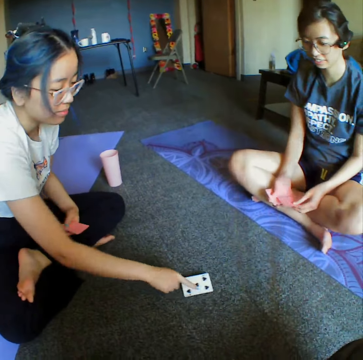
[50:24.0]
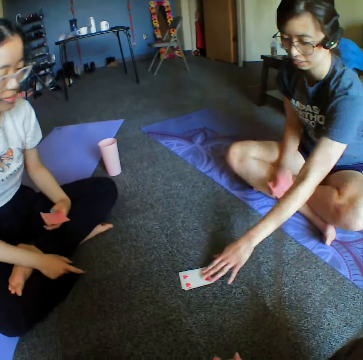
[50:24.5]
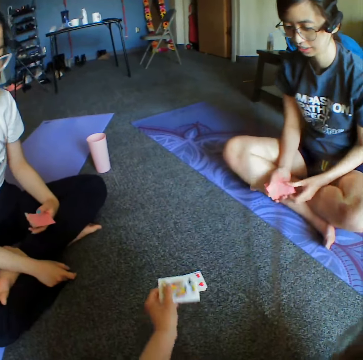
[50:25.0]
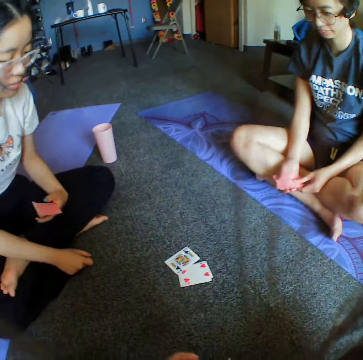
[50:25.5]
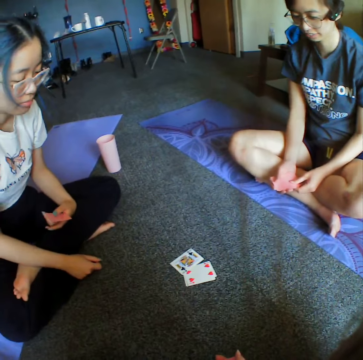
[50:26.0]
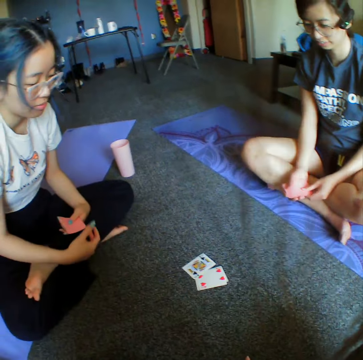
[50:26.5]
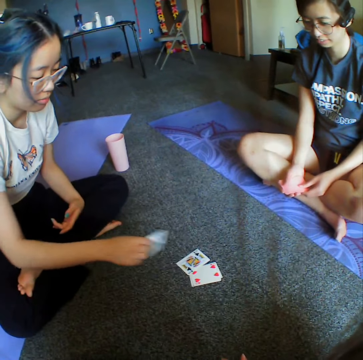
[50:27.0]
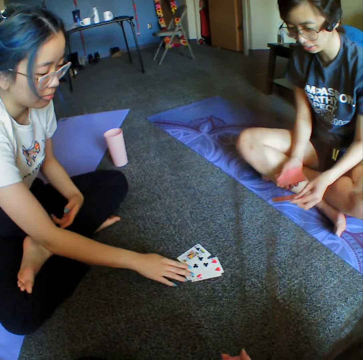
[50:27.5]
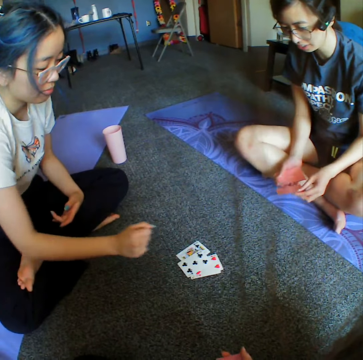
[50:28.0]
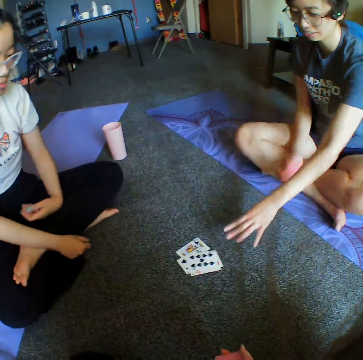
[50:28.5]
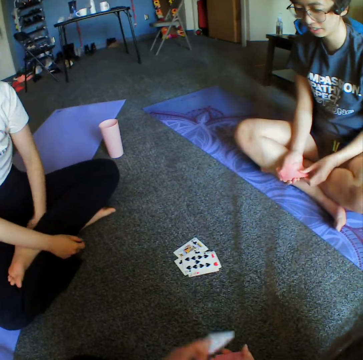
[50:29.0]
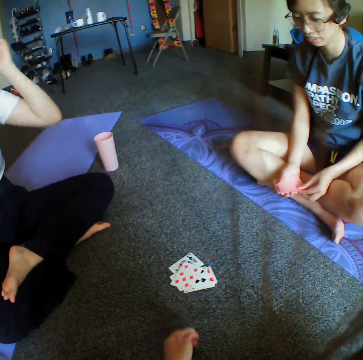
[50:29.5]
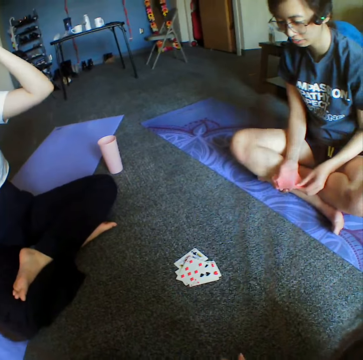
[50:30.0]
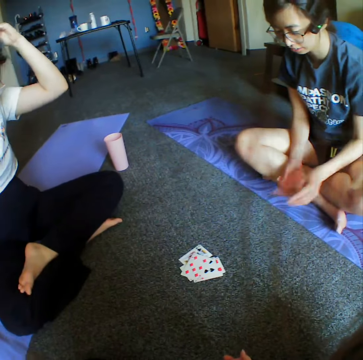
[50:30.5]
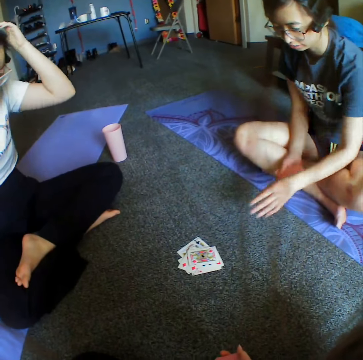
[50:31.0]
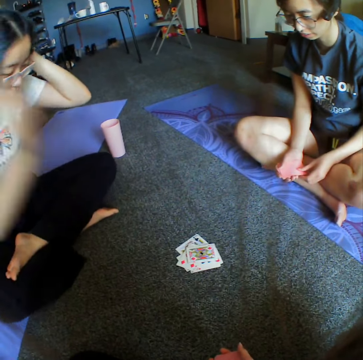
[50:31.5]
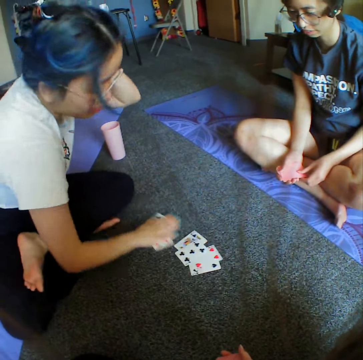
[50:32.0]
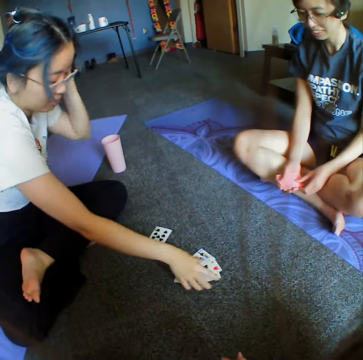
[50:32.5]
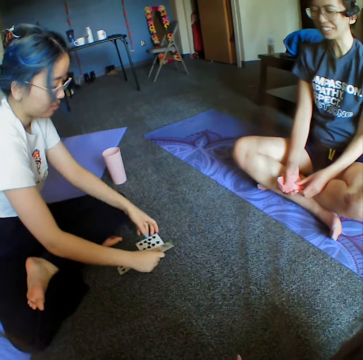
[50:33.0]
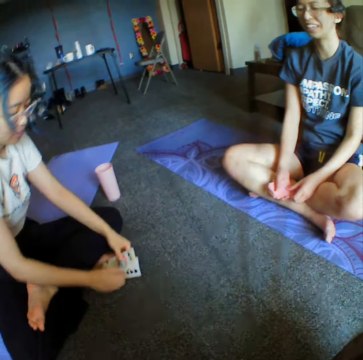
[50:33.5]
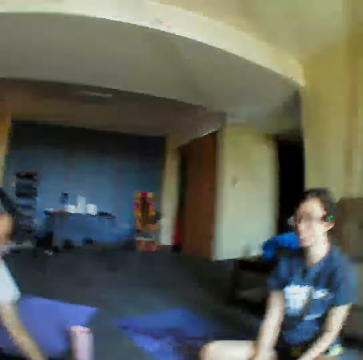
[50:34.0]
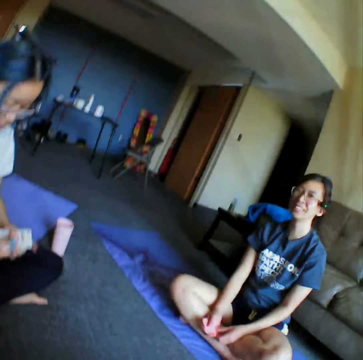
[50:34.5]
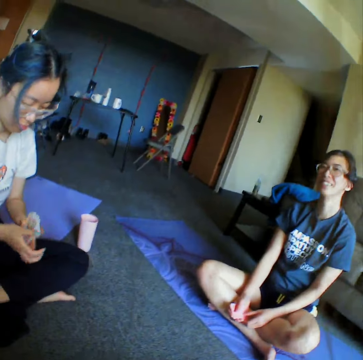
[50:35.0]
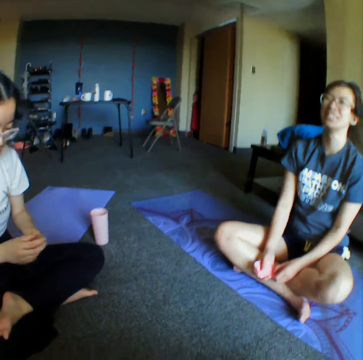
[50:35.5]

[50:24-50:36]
A woman places down the card. Another woman places down the card. The camera wearer places down the card. The first woman places down the card. The other woman places down the card. The camera wearer places down the card. The other woman places down the card. The first woman takes all the cards.

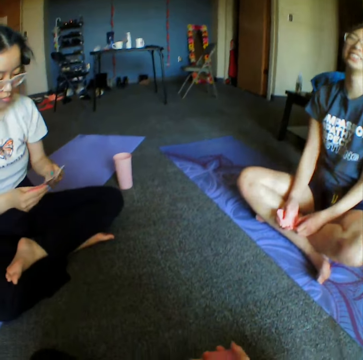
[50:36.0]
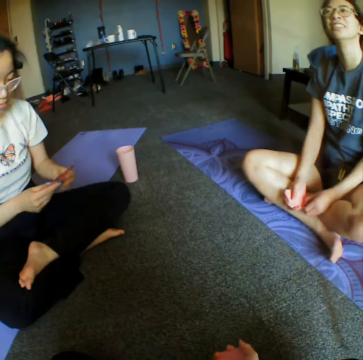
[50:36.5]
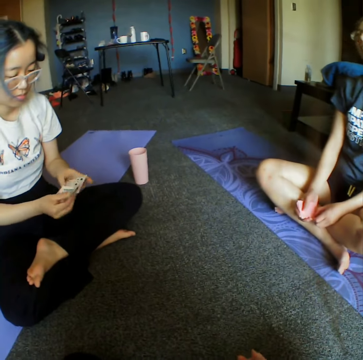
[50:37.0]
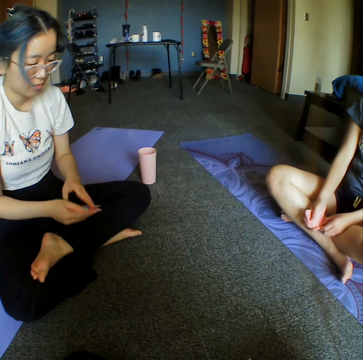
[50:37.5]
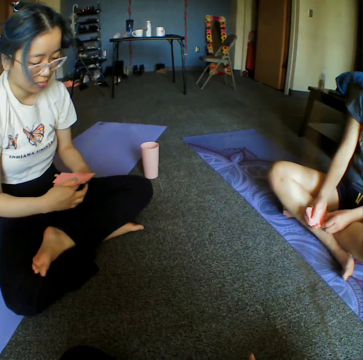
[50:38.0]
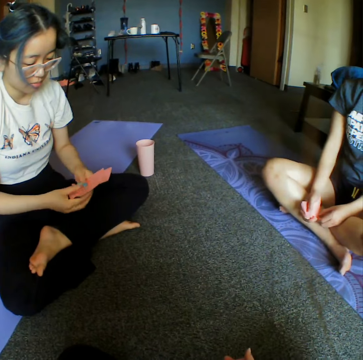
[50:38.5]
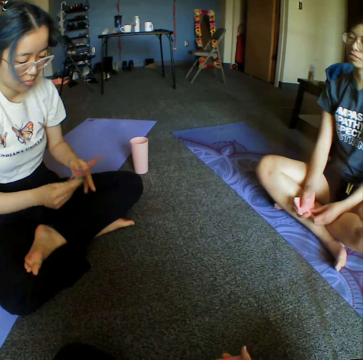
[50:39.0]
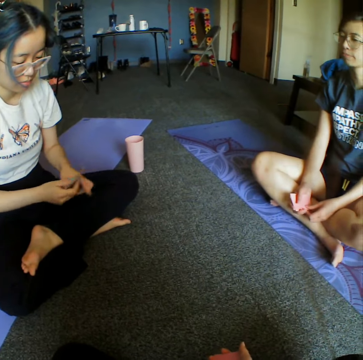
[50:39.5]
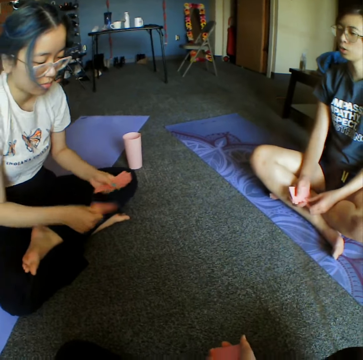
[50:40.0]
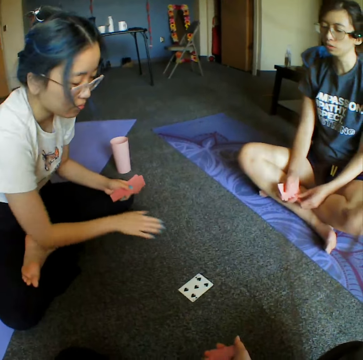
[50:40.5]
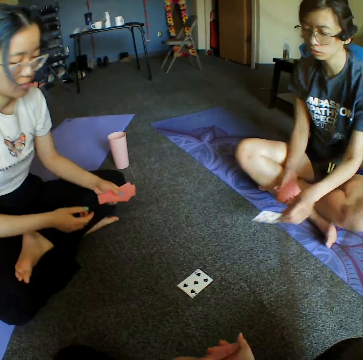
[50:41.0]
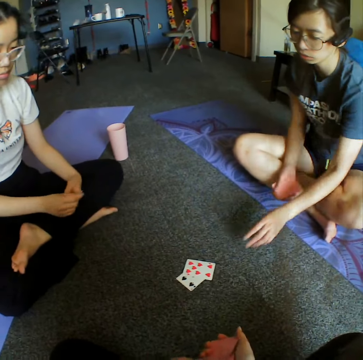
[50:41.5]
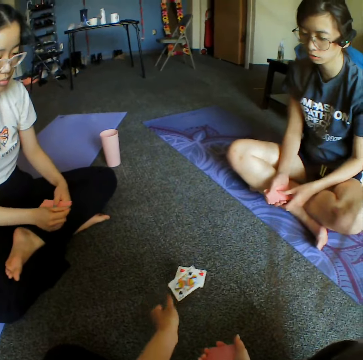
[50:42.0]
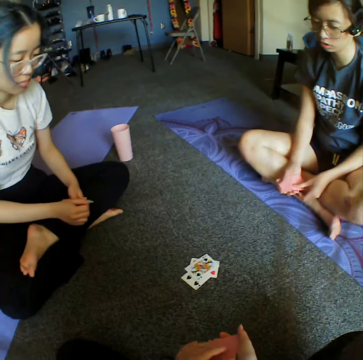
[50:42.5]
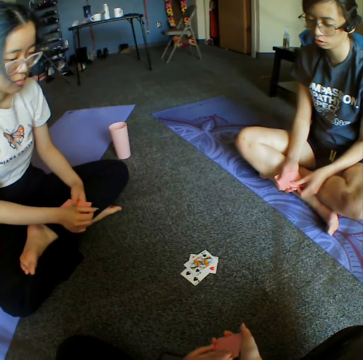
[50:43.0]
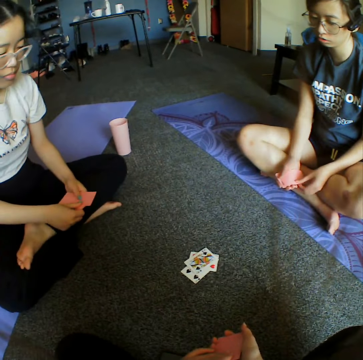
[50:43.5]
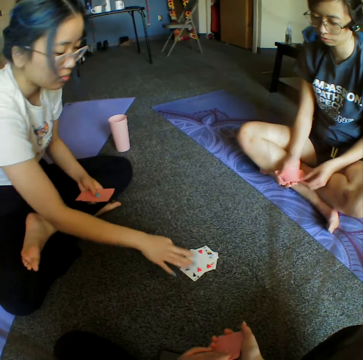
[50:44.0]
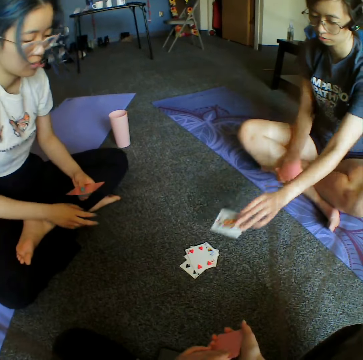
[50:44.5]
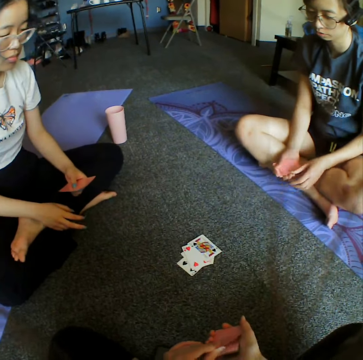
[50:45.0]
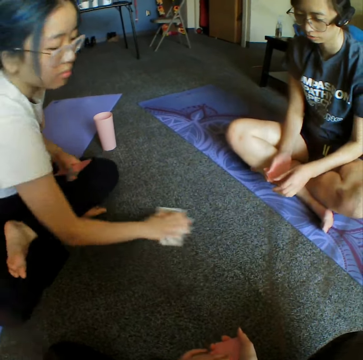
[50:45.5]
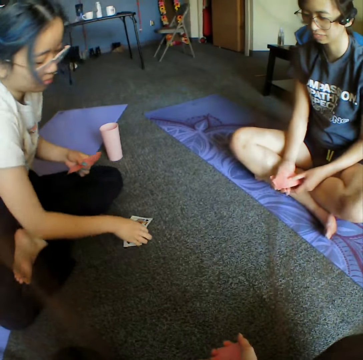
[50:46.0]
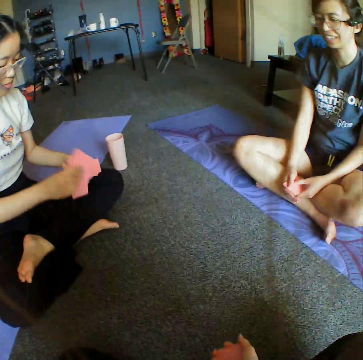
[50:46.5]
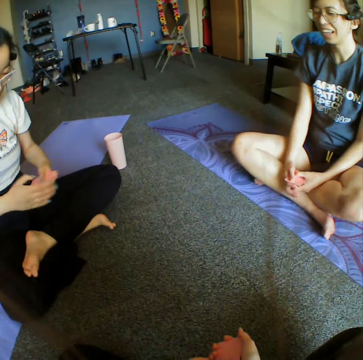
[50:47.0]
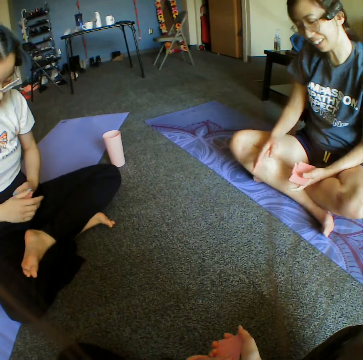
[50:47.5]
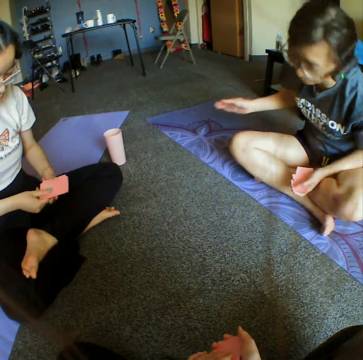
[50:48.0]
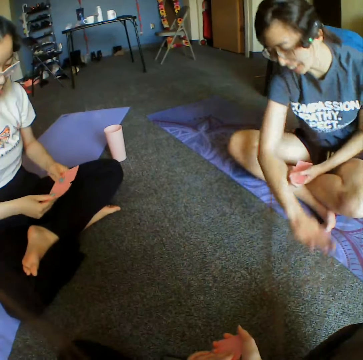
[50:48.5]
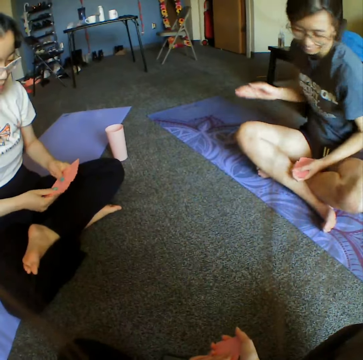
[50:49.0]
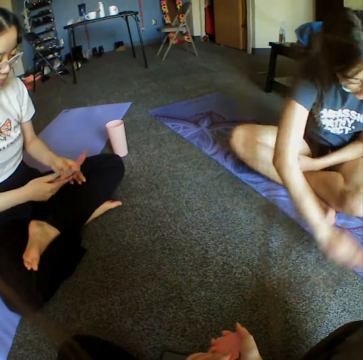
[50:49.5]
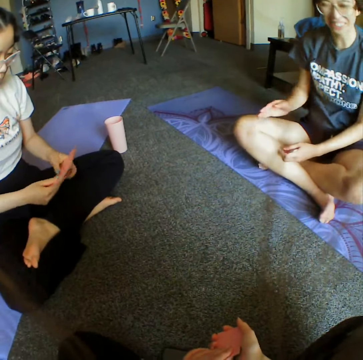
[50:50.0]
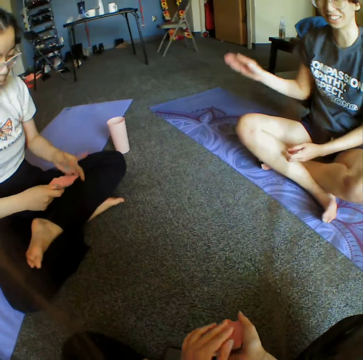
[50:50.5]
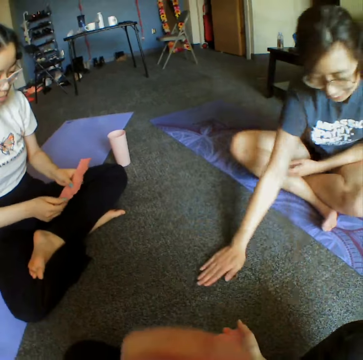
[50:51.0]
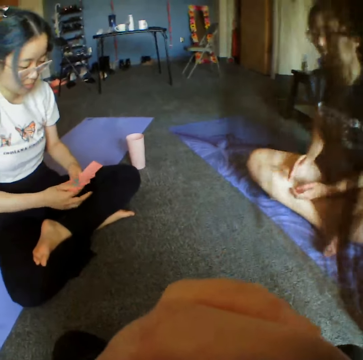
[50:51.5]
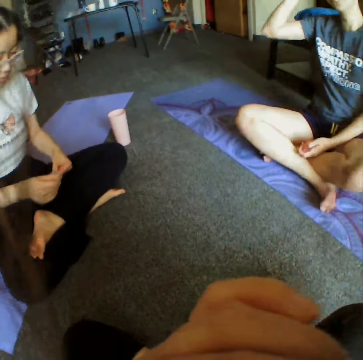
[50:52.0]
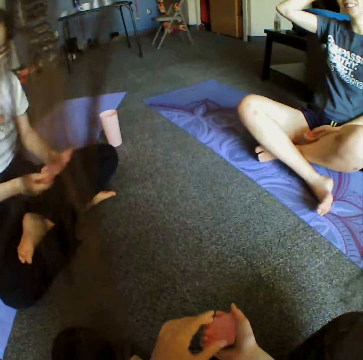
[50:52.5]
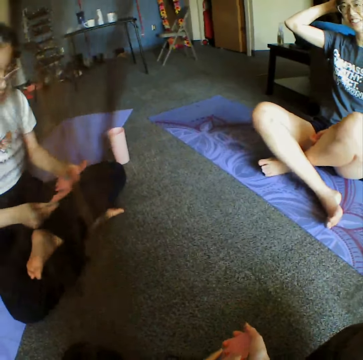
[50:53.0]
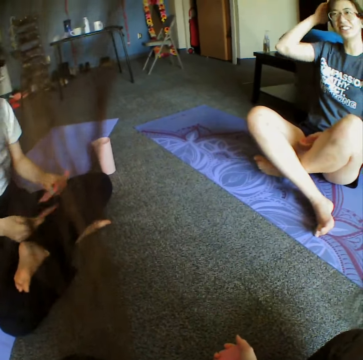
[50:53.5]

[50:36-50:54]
A woman reshuffles the cards. The woman places down a card. Another woman places down a card. The camera wearer places down a card. The first woman places down a card. The other woman places down a card. The first woman takes all the cards. The other woman talks to the first woman. The other woman hovers her hands on the mat. The first woman reshuffles the cards. The other woman taps the floor.

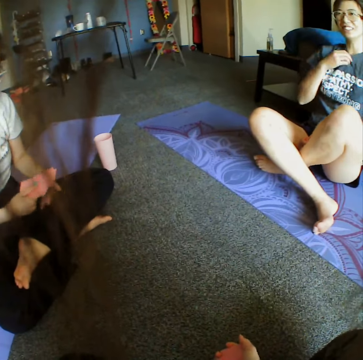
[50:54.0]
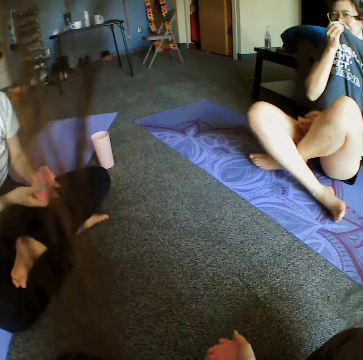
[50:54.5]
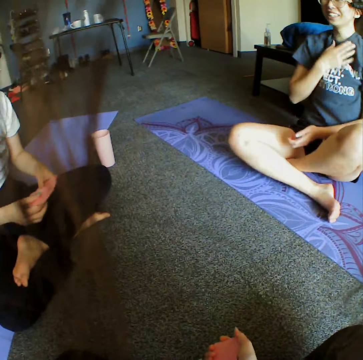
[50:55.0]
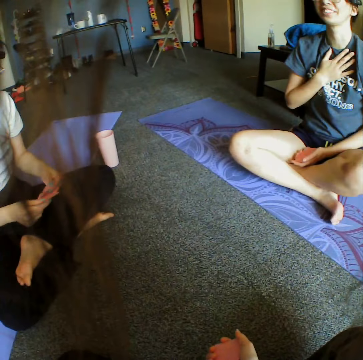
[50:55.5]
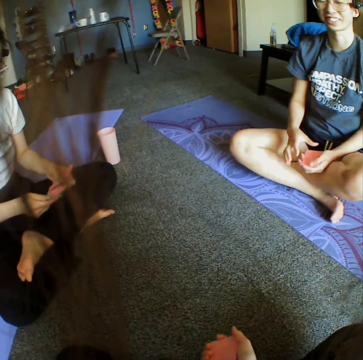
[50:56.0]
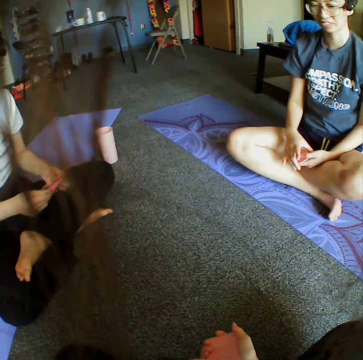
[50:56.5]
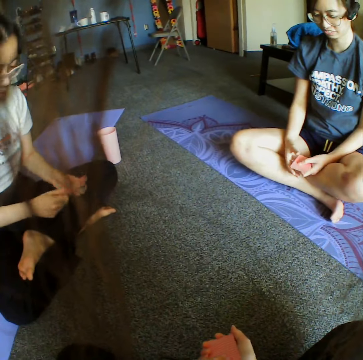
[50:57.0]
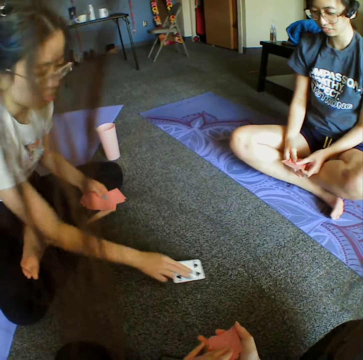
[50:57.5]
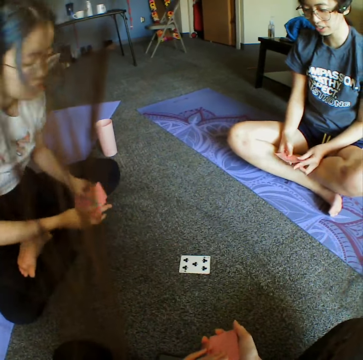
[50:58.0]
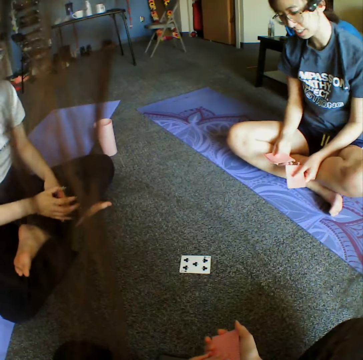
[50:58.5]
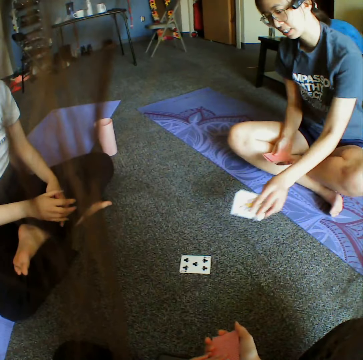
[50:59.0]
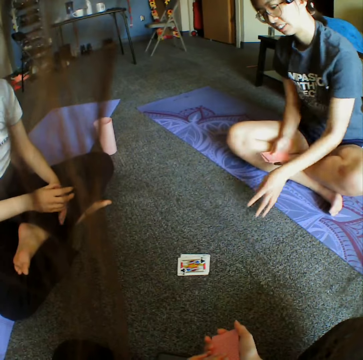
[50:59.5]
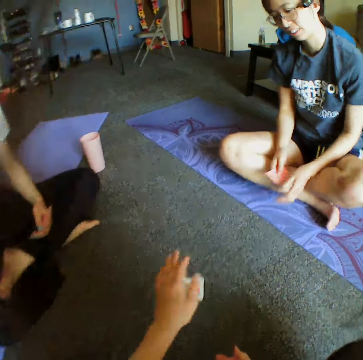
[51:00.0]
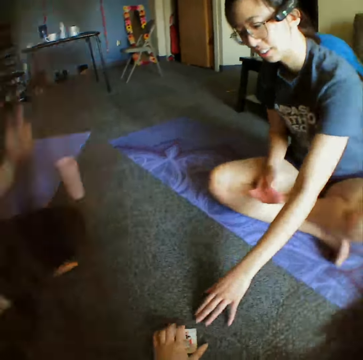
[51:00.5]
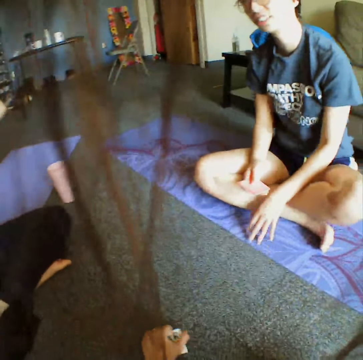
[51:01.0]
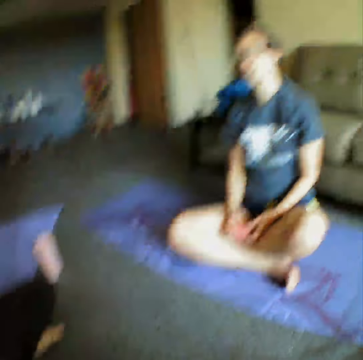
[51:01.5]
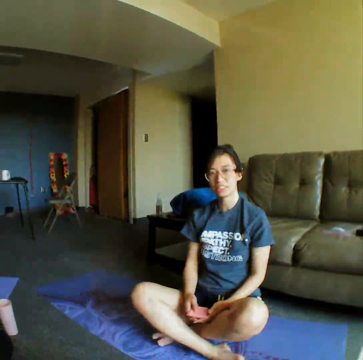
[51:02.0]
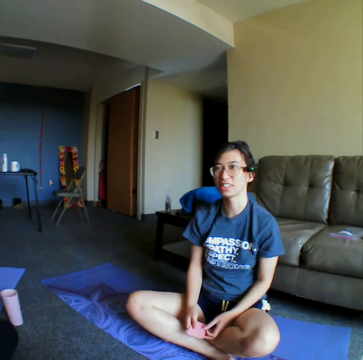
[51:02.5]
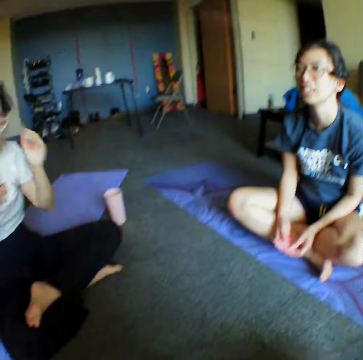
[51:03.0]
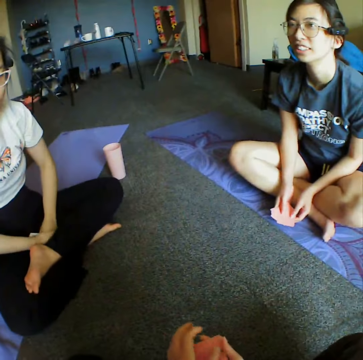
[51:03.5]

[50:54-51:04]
A woman places down a card. Another woman places down a card. The camera wearer takes all the cards and taps the cards.
